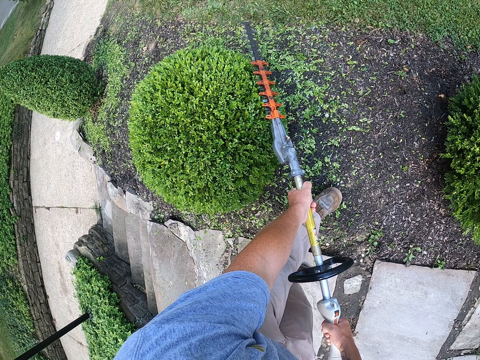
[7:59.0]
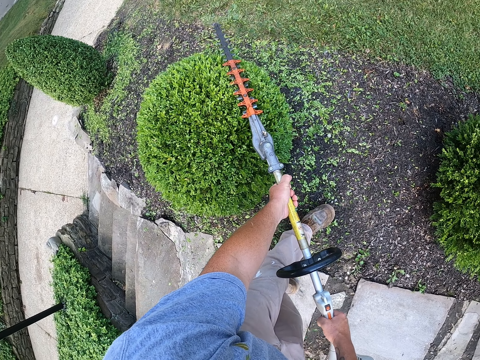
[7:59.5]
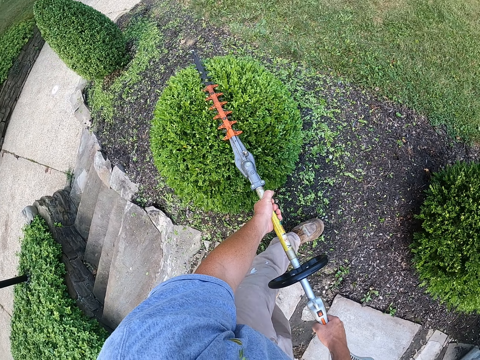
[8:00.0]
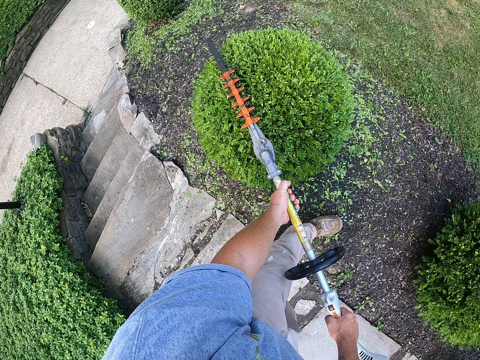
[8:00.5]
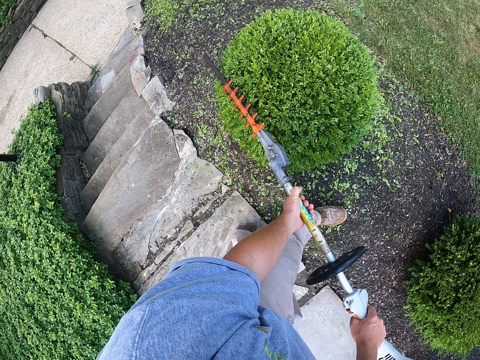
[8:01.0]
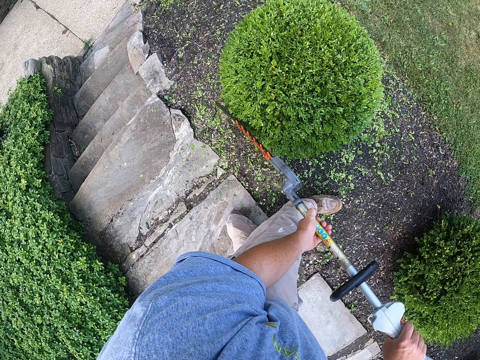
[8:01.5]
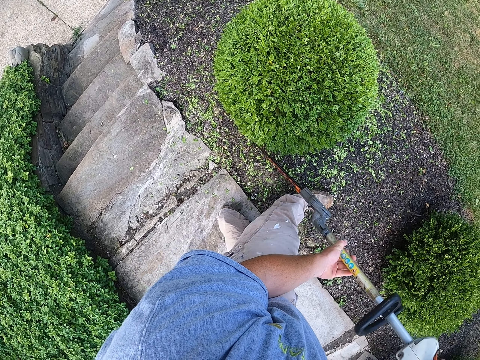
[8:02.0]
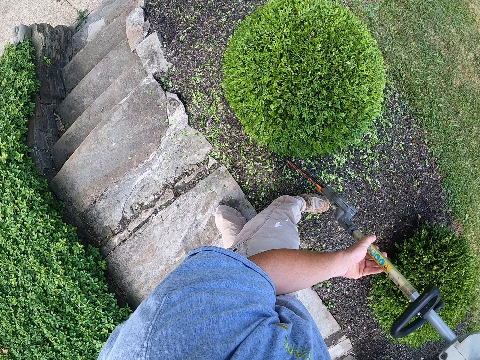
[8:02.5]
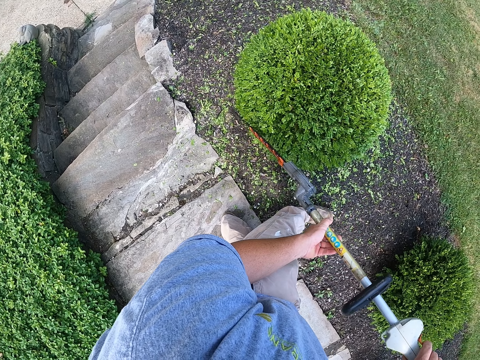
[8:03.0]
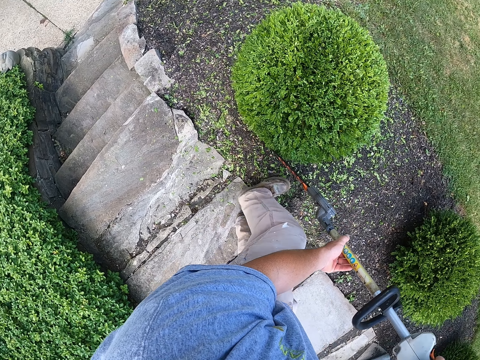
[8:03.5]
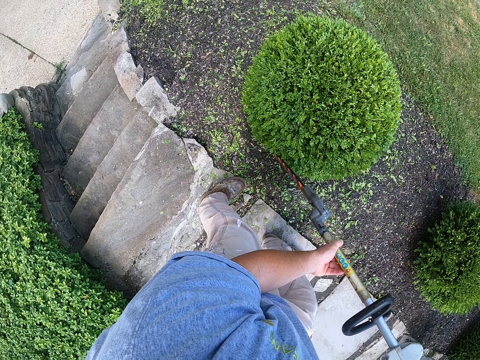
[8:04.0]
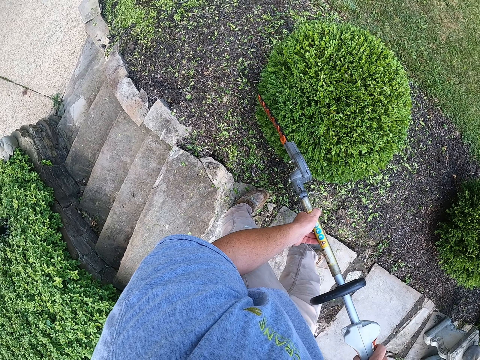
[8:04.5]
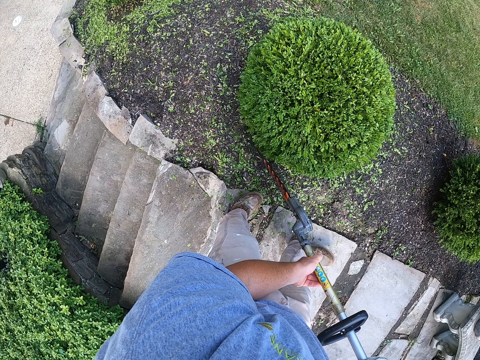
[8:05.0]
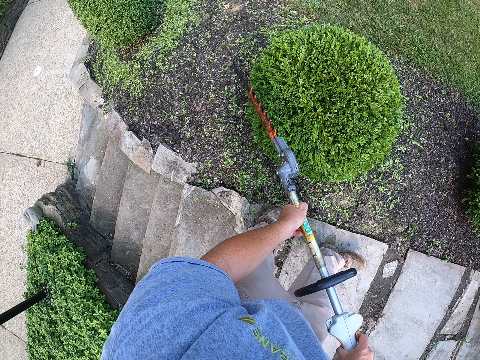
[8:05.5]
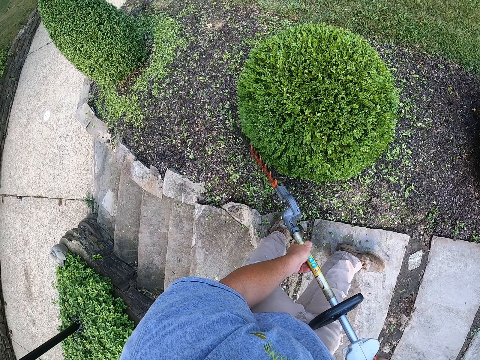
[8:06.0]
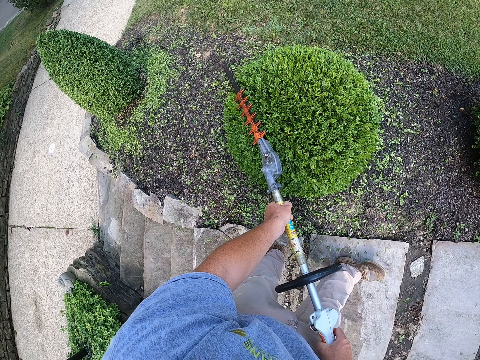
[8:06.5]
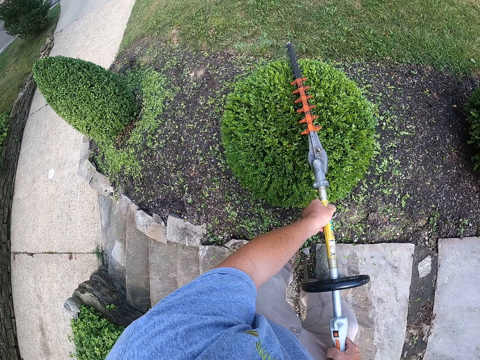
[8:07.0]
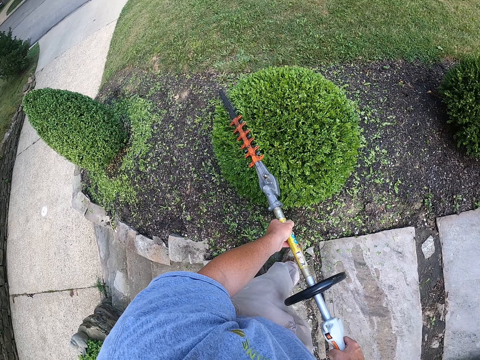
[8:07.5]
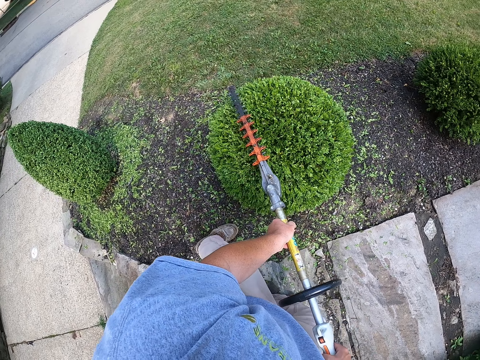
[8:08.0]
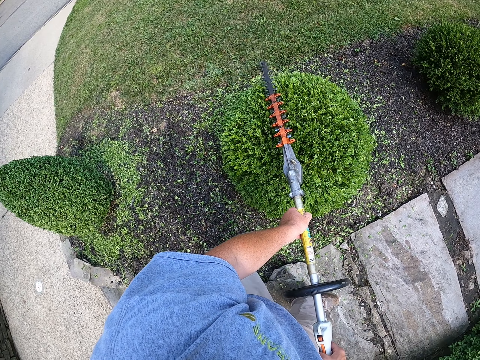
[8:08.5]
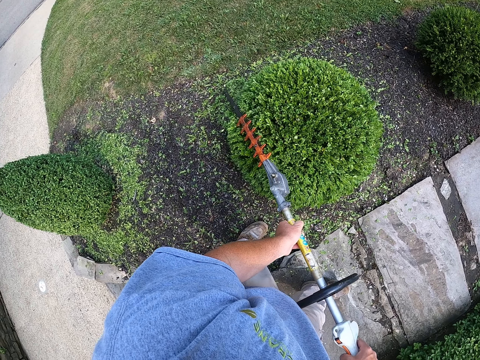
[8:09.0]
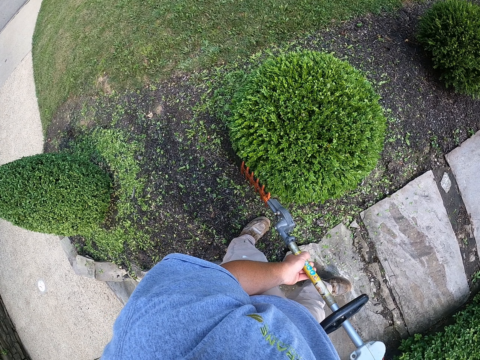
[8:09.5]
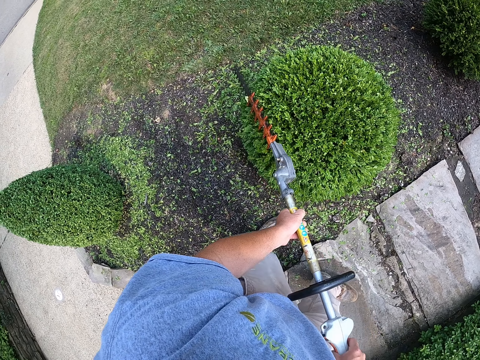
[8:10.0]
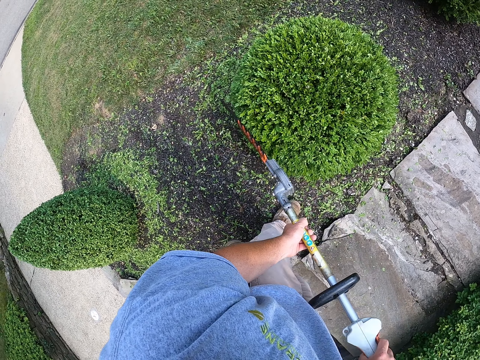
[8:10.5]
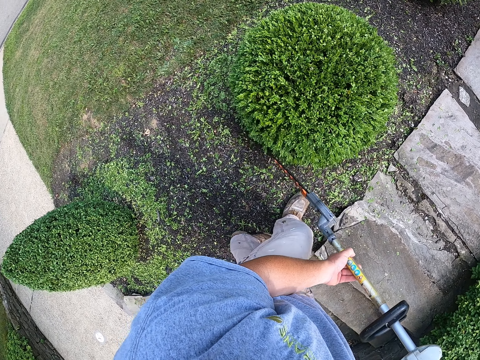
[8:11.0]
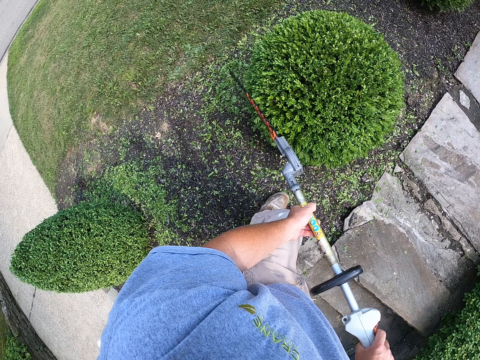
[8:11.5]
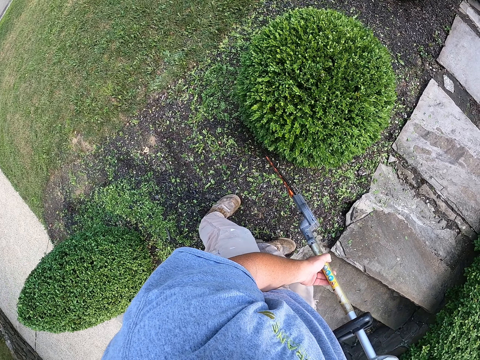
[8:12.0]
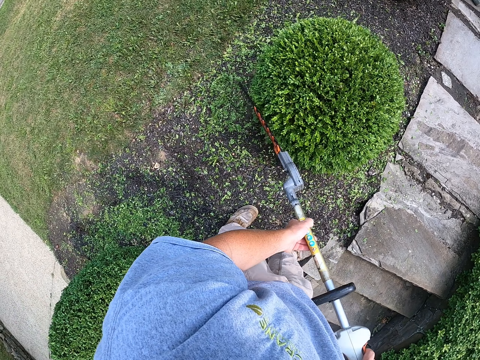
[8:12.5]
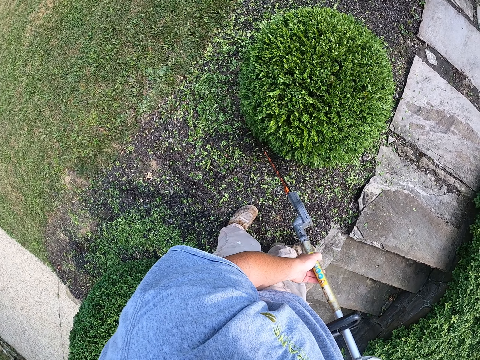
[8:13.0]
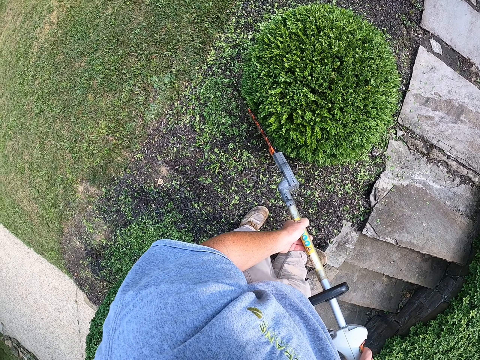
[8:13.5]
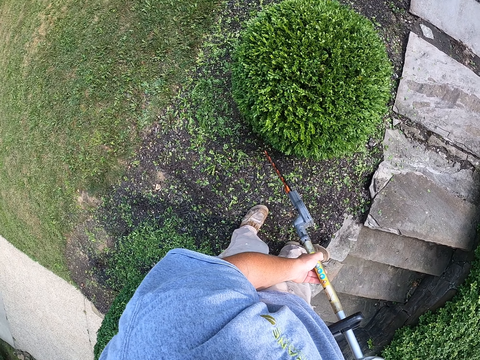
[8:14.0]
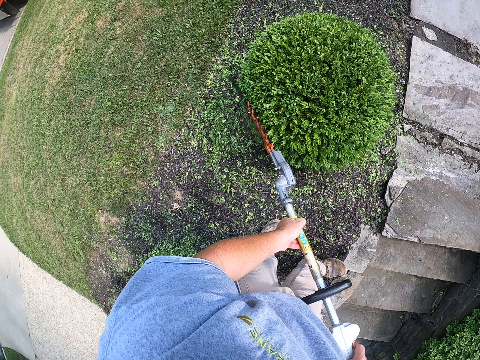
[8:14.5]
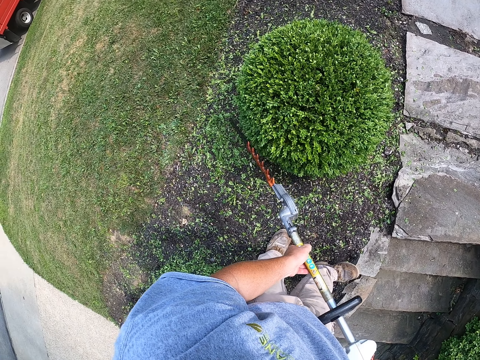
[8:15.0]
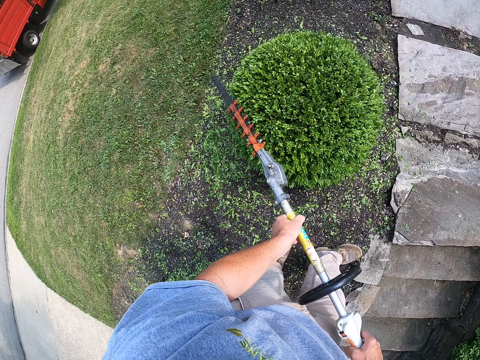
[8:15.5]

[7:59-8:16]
The camera wearer steps backward. They trim a tree with a tree trimmer.

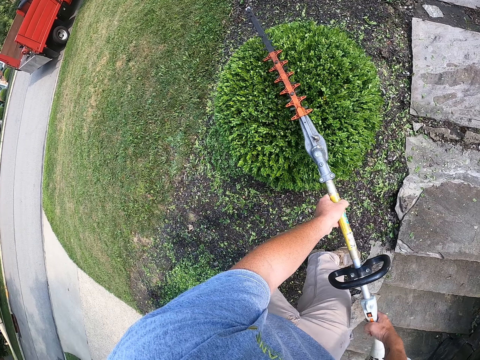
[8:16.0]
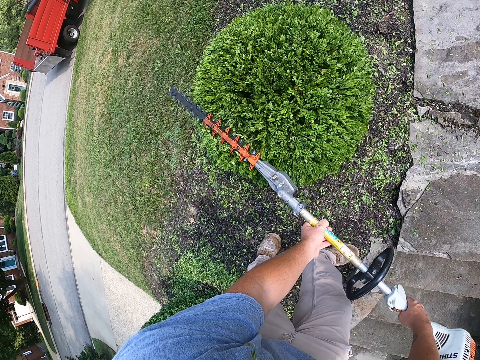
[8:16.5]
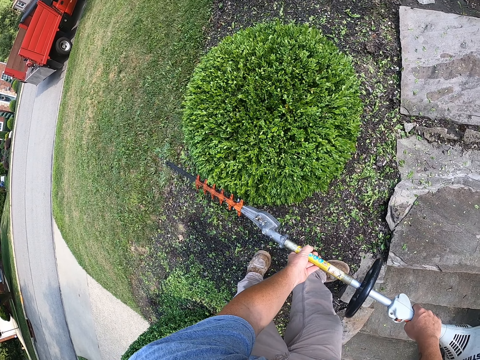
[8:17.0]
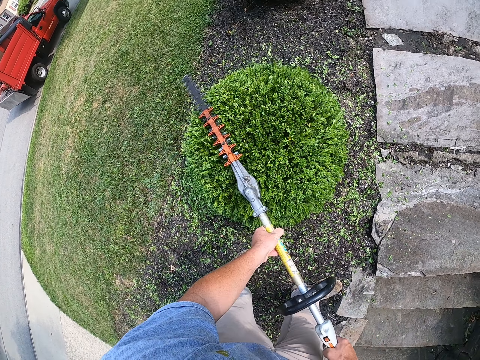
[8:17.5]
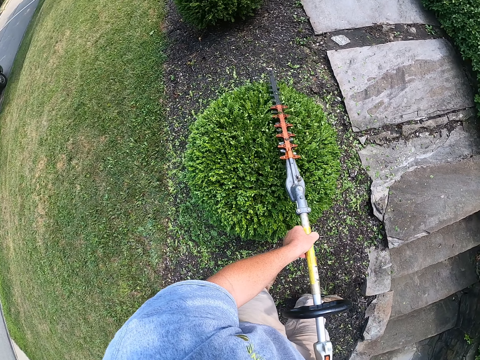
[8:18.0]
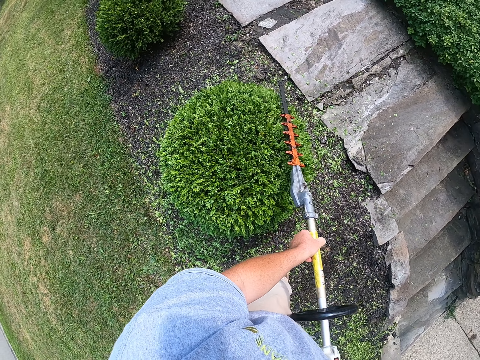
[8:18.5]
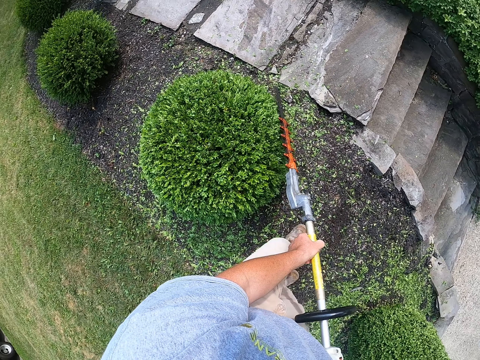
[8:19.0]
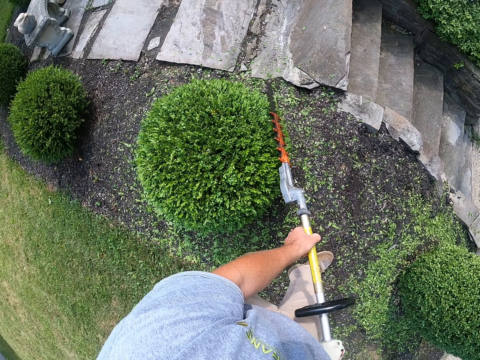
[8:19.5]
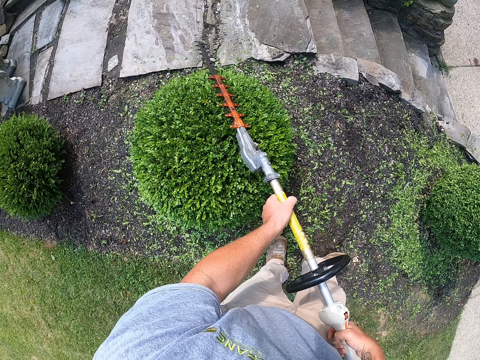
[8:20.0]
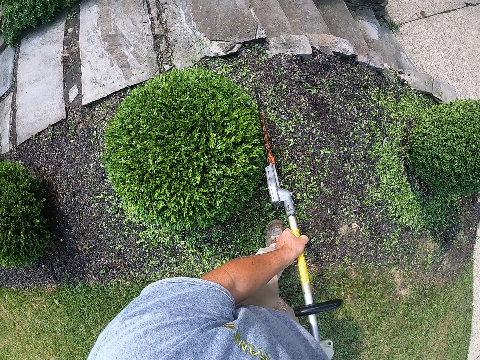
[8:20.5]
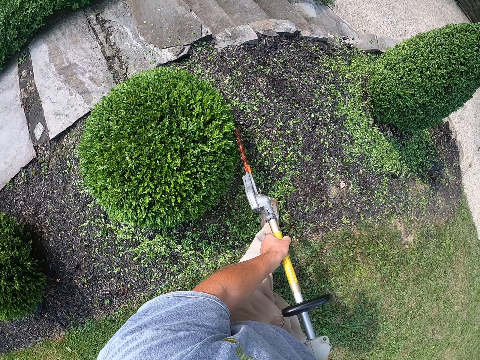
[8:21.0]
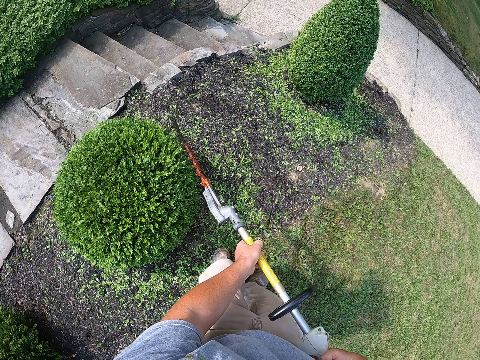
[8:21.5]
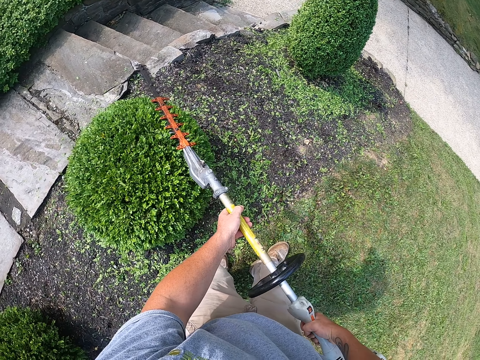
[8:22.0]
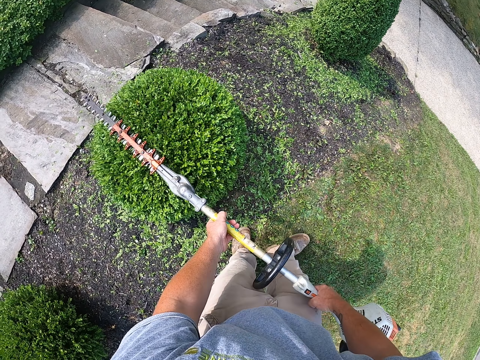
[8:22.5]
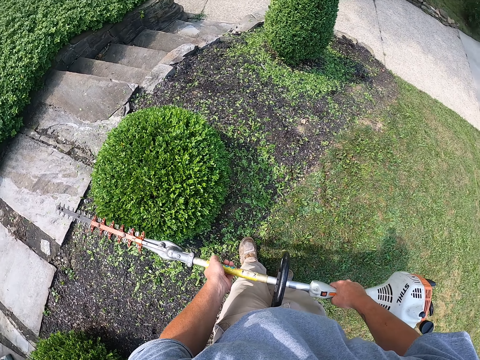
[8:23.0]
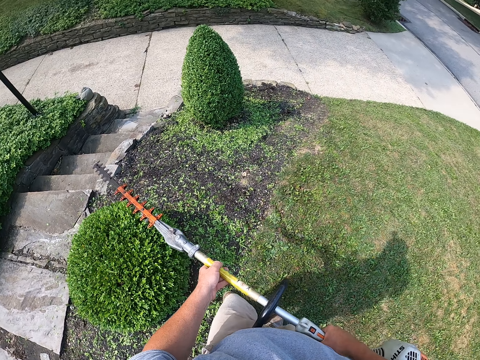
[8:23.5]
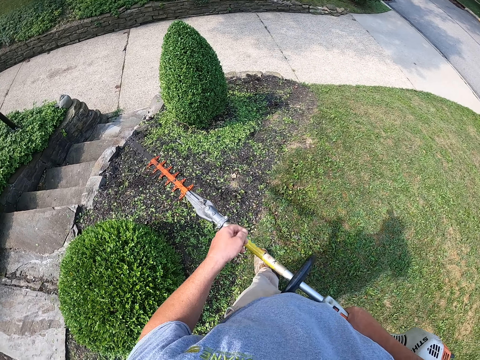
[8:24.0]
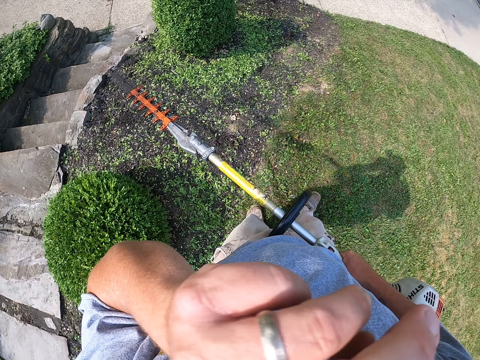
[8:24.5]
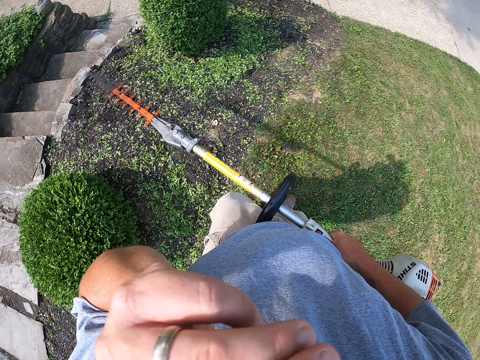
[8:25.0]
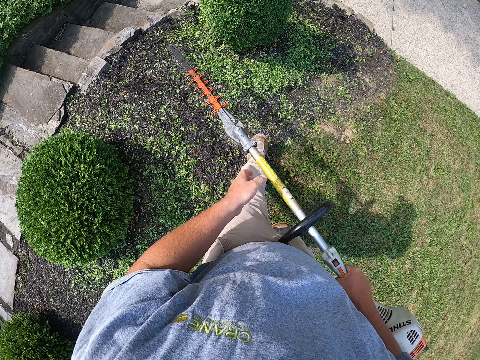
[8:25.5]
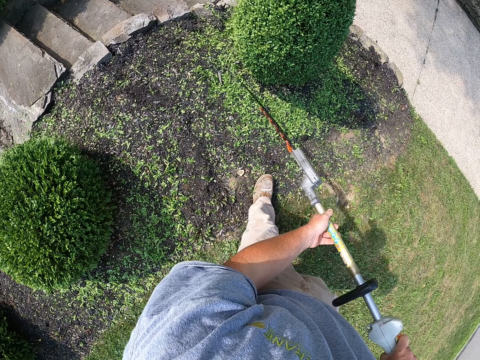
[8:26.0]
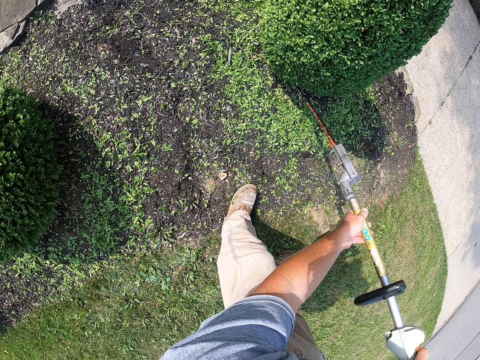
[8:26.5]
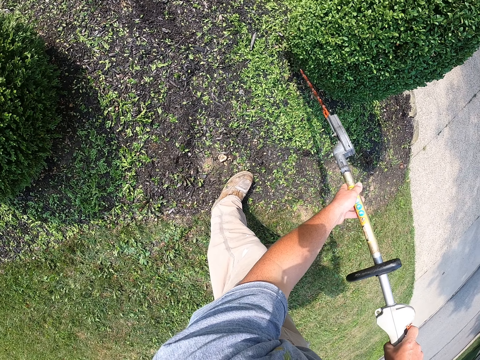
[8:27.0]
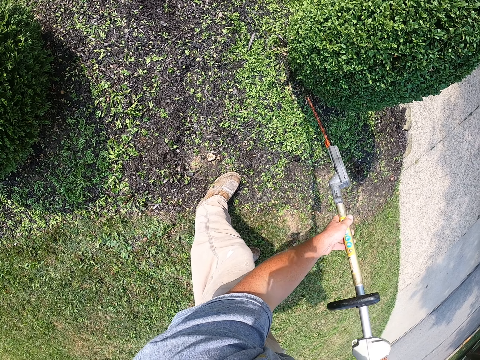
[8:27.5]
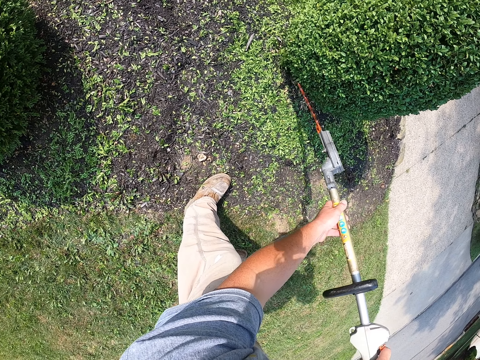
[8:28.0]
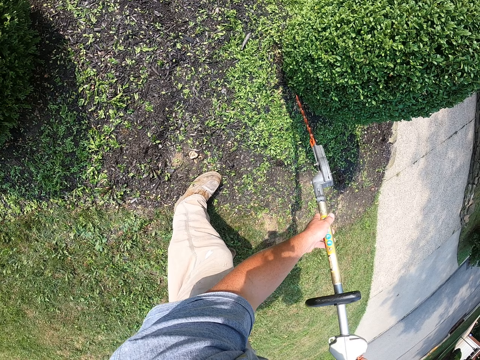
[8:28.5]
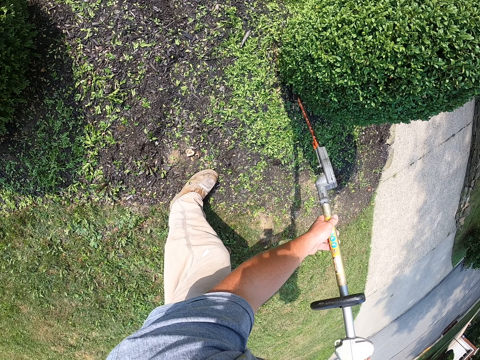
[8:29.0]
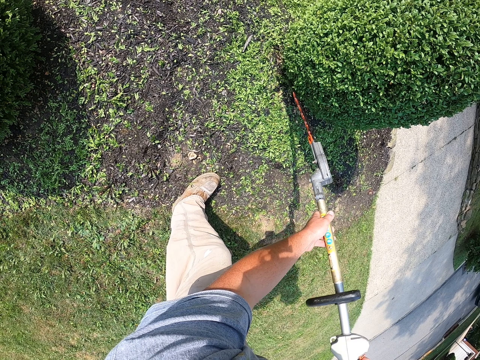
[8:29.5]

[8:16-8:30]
The camera wearer rubs his nose with his hand. He touches the tree trimmer with two hands. He trims a tree with the tree trimmer.
